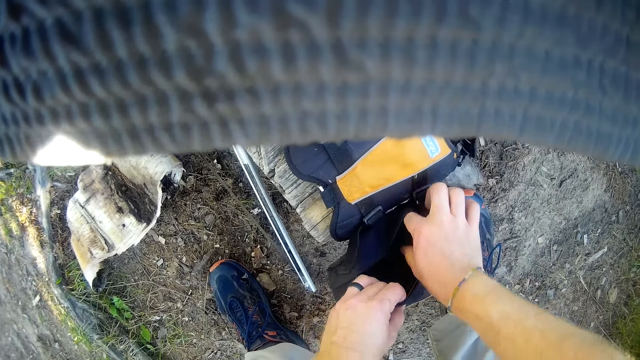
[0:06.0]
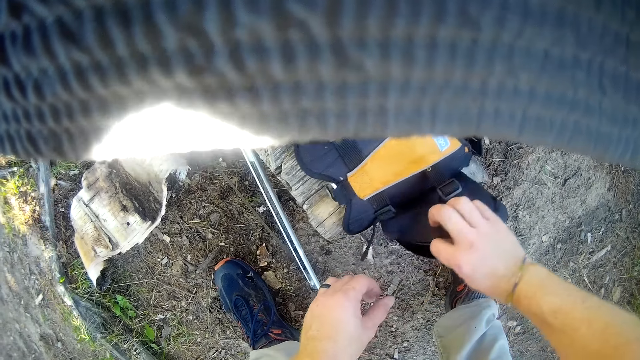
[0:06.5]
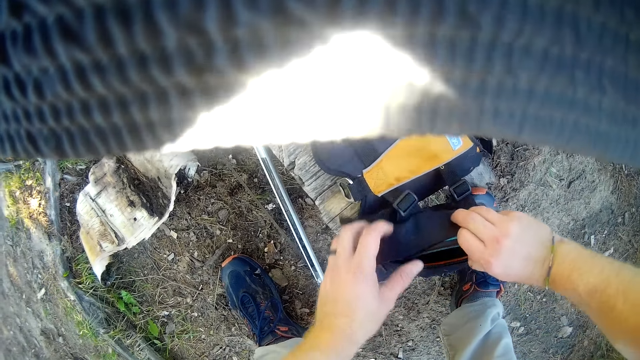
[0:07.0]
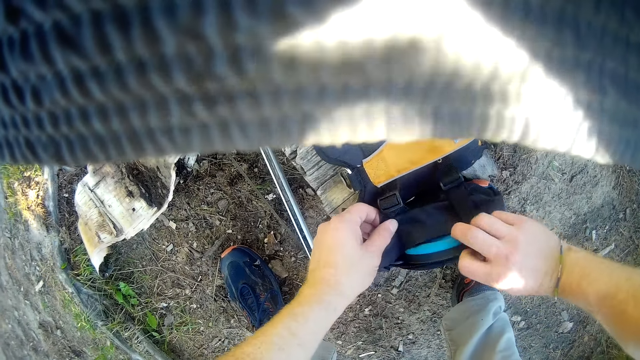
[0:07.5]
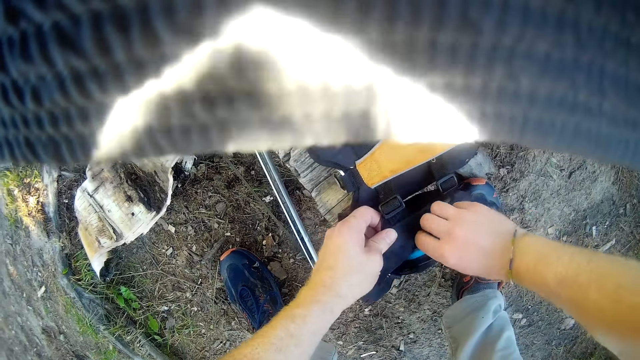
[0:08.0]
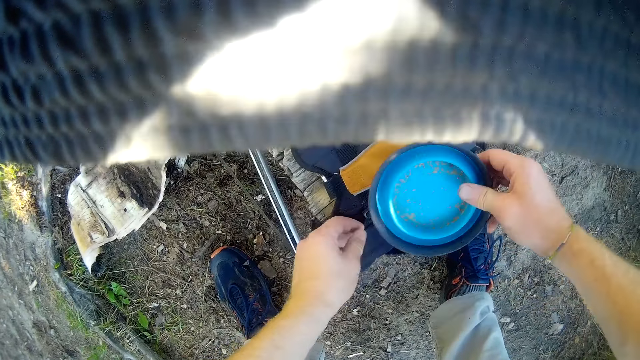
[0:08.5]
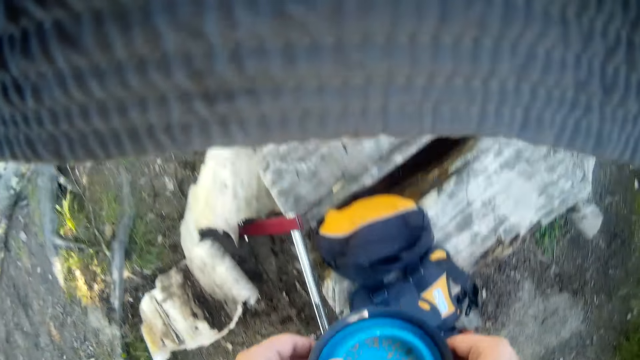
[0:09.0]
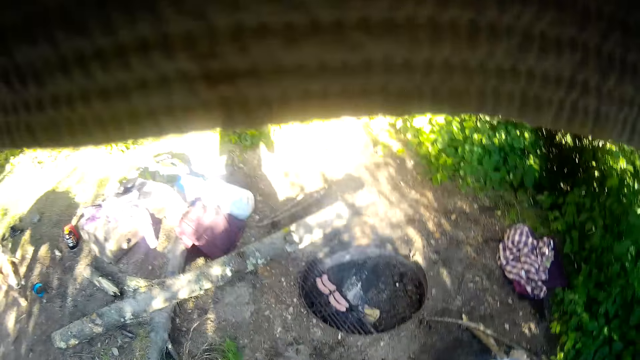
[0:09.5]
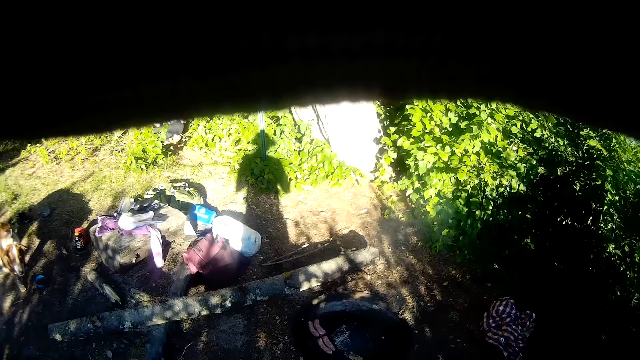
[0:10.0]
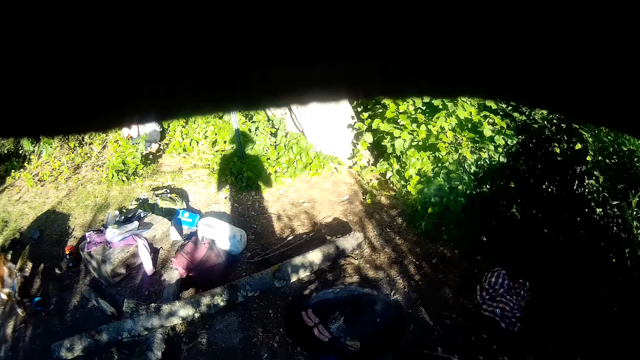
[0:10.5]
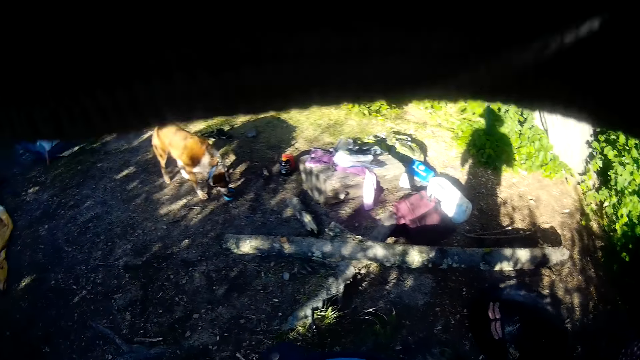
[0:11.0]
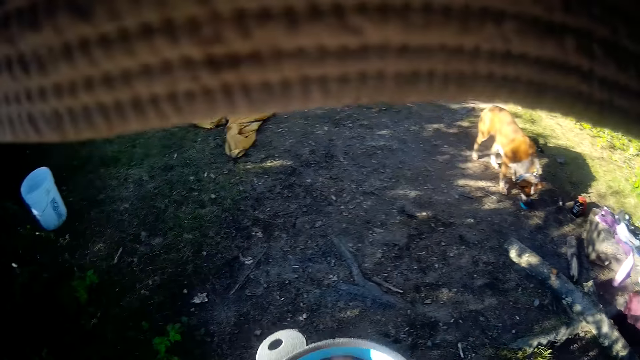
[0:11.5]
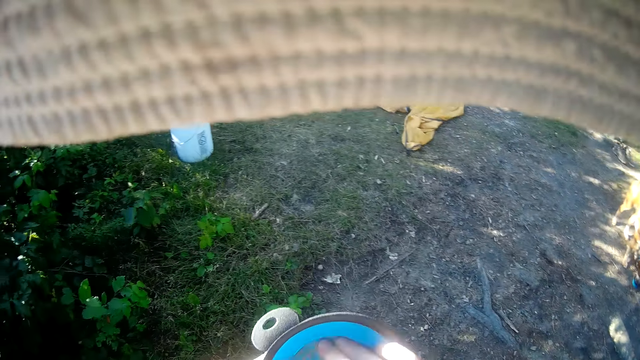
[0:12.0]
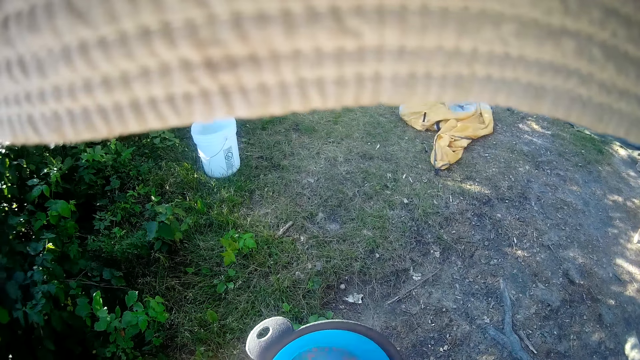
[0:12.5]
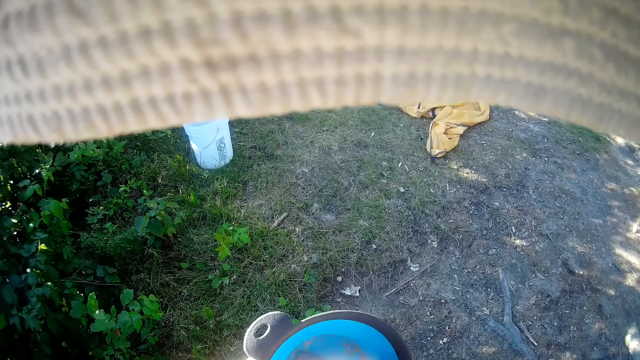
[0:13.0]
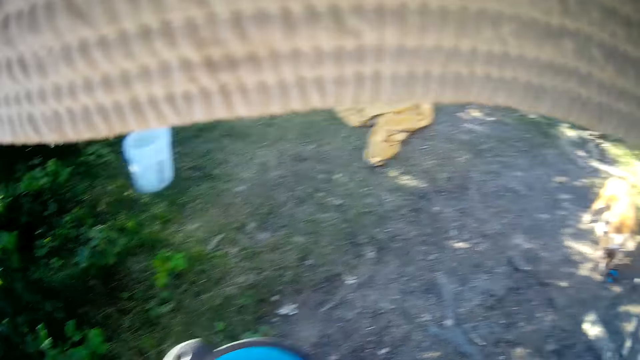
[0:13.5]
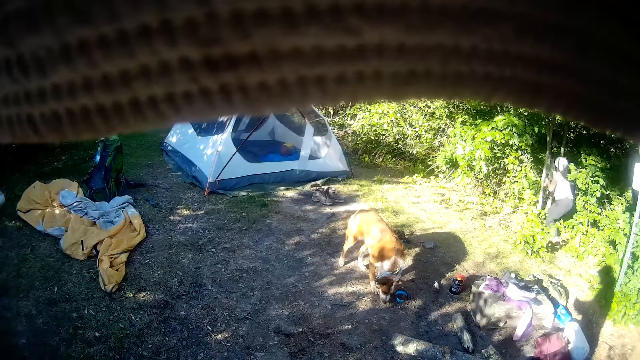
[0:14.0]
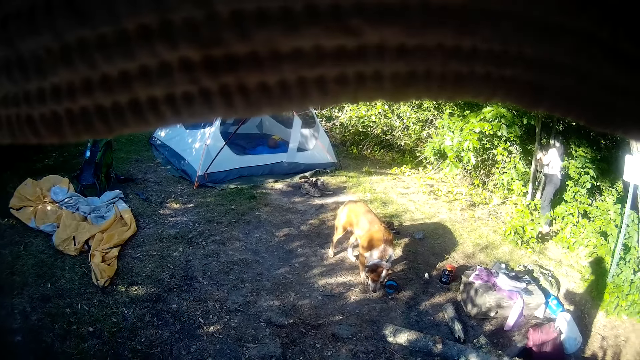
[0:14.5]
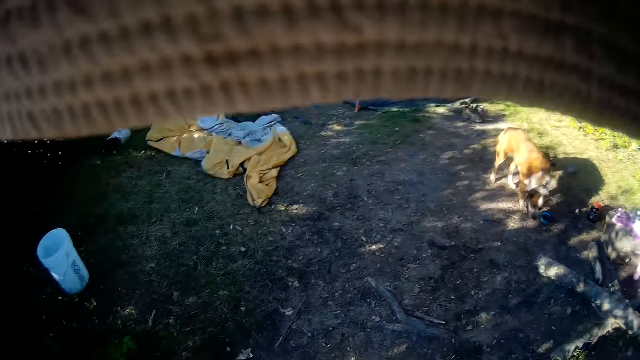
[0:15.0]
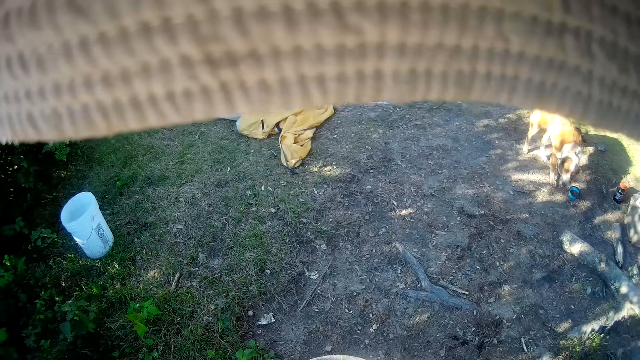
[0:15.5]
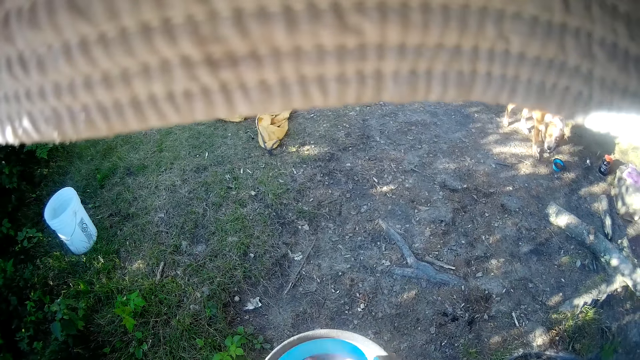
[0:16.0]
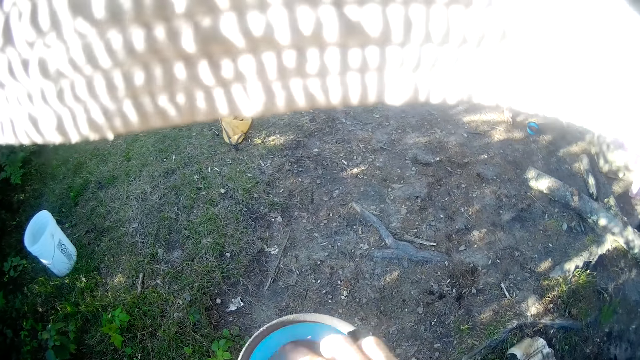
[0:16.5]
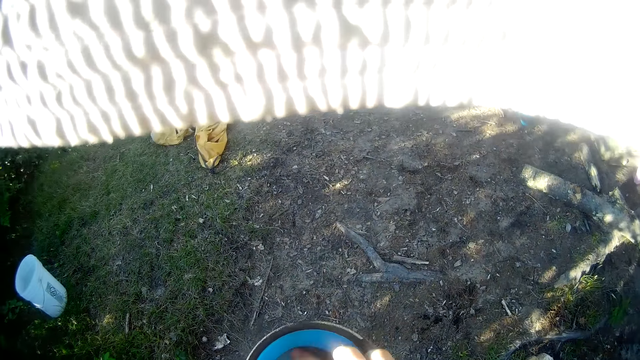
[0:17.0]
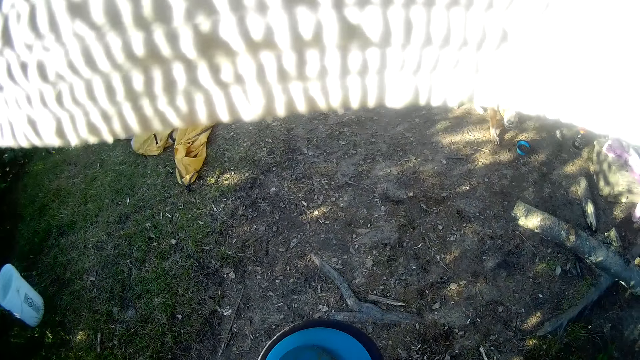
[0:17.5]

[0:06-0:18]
The camera wearer takes out a plate from the bag with his right hand. He holds the plate with both hands. He looks around the compound. He rubs something. He looks at a woman.

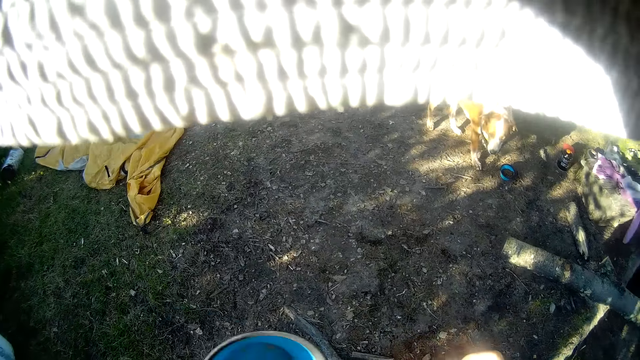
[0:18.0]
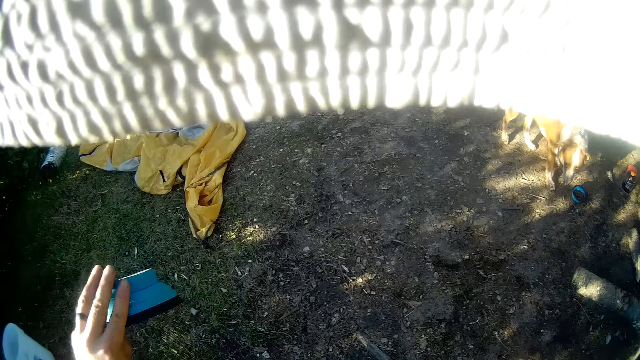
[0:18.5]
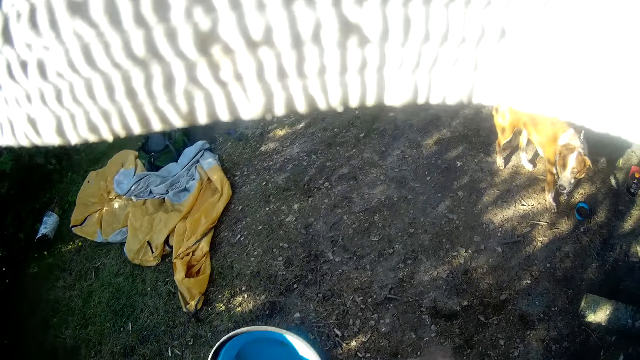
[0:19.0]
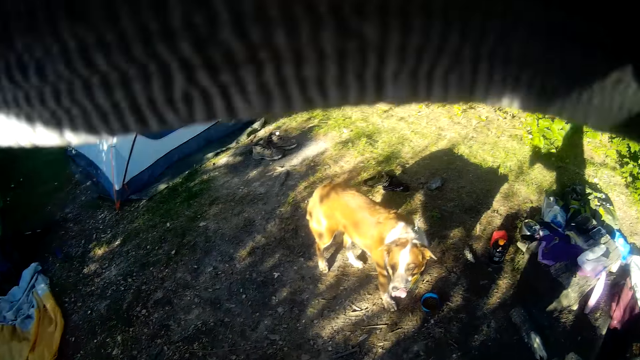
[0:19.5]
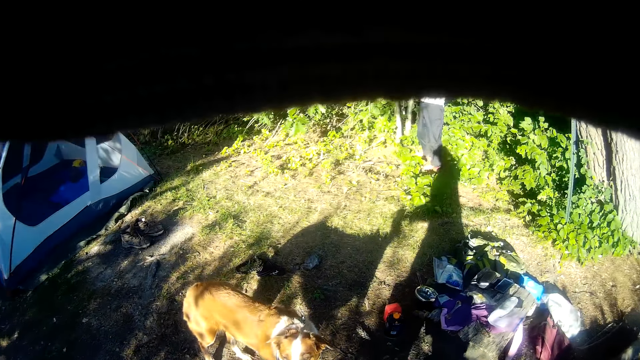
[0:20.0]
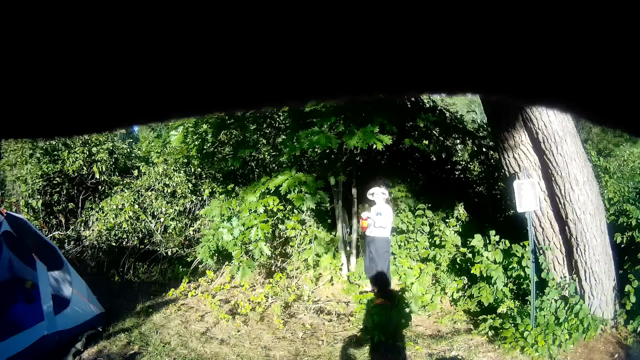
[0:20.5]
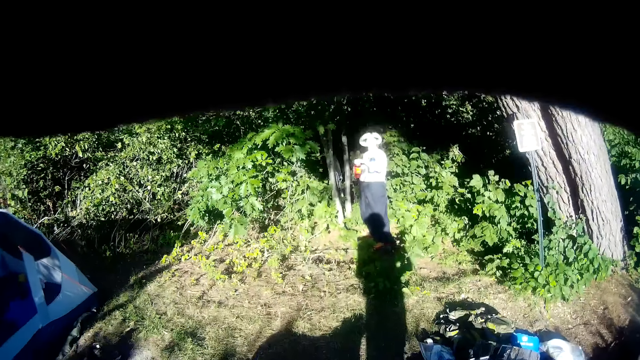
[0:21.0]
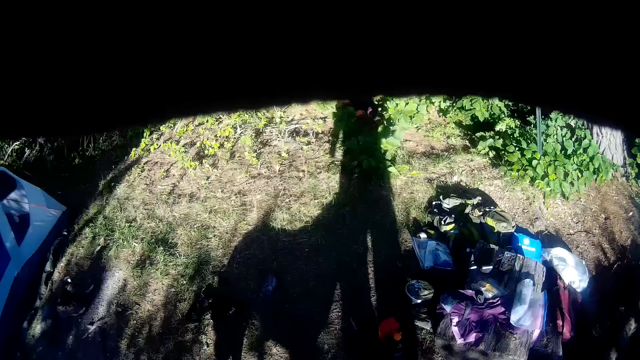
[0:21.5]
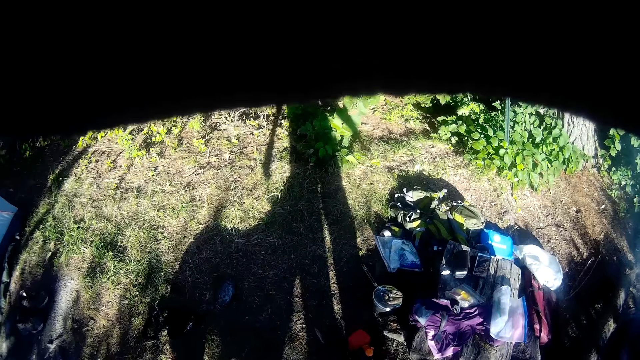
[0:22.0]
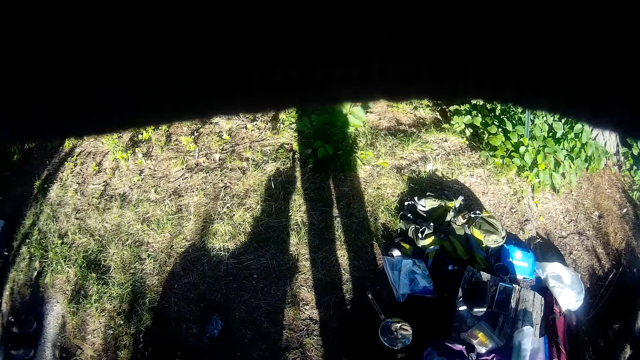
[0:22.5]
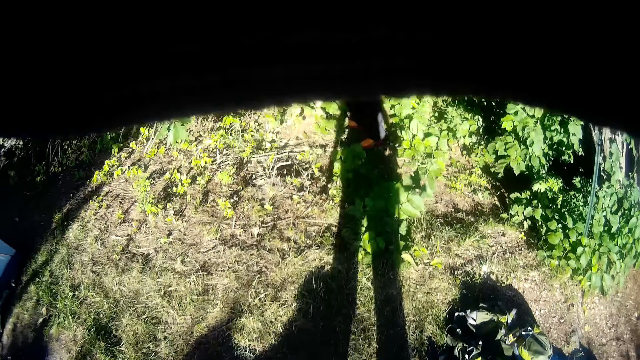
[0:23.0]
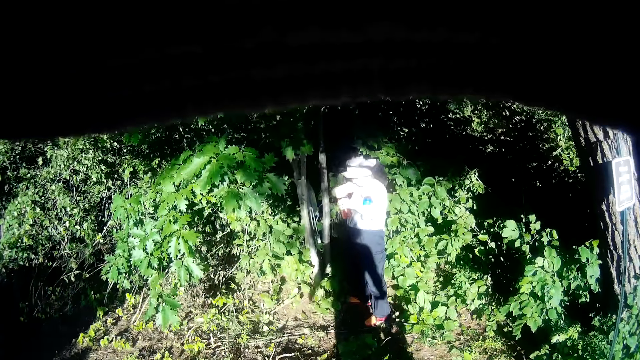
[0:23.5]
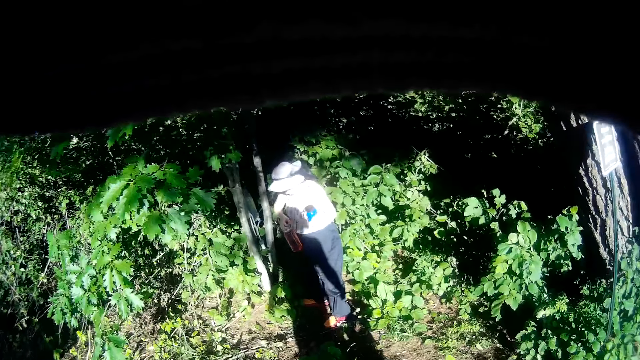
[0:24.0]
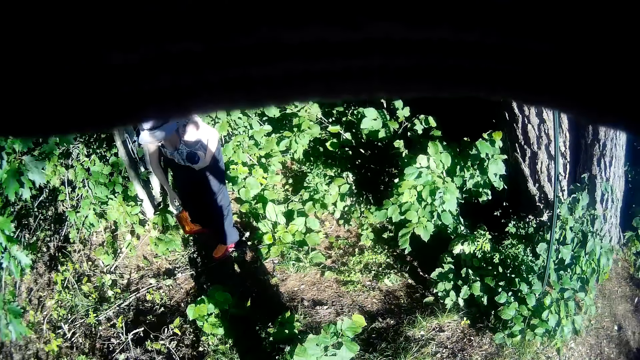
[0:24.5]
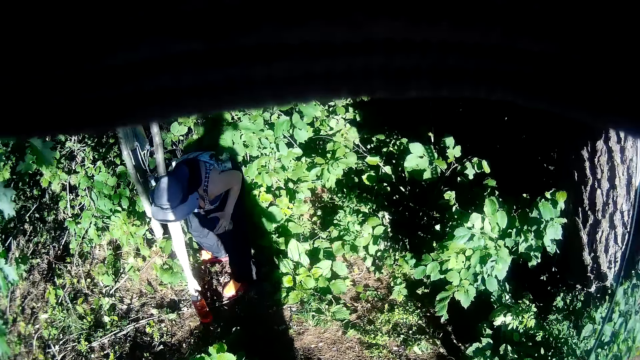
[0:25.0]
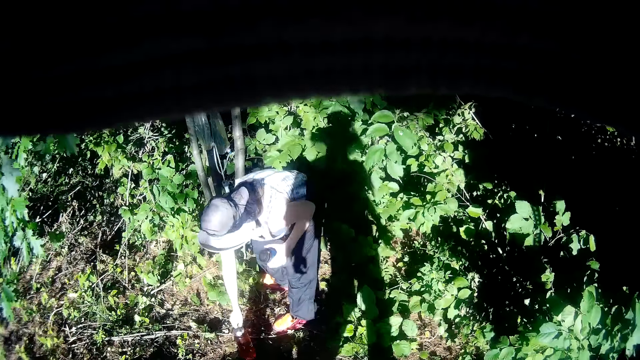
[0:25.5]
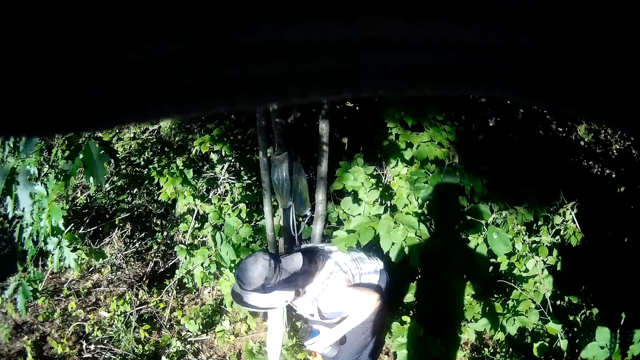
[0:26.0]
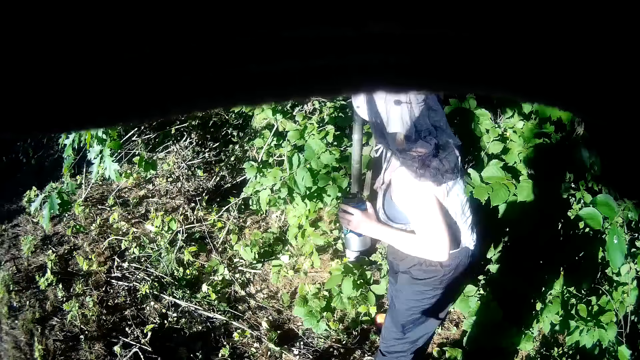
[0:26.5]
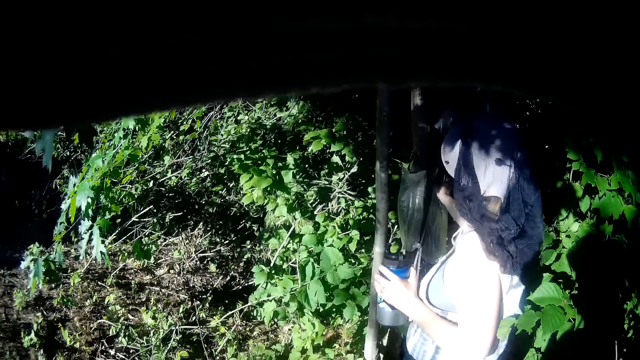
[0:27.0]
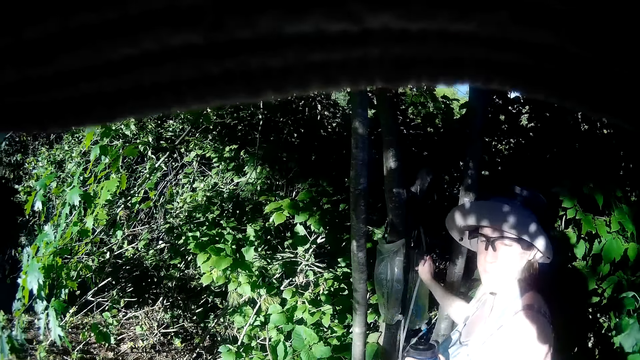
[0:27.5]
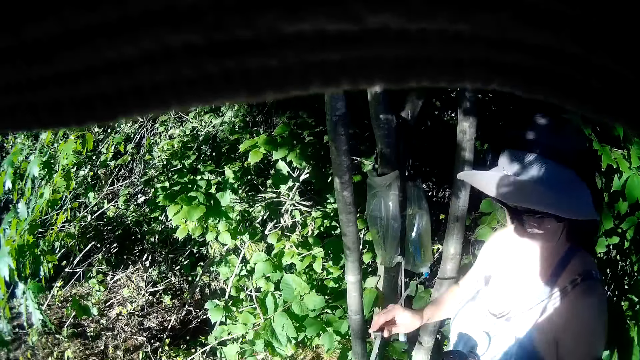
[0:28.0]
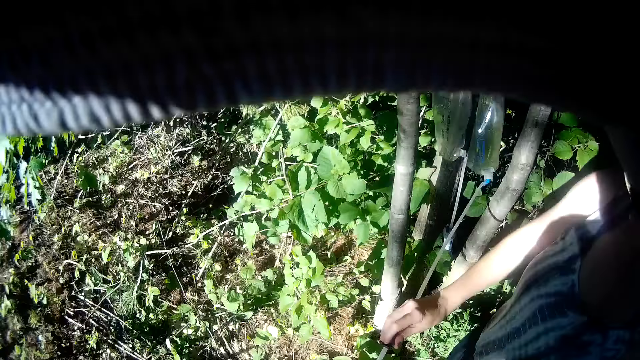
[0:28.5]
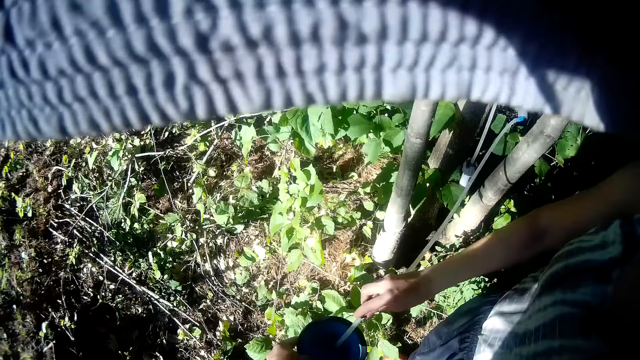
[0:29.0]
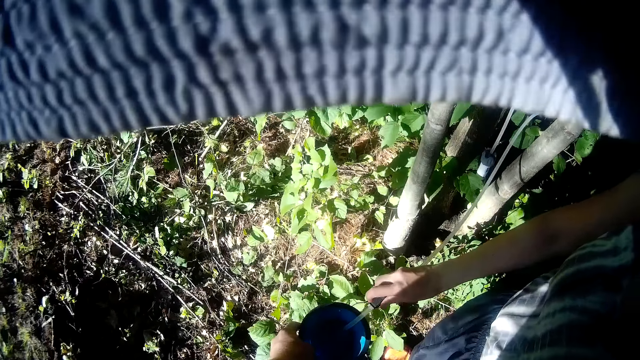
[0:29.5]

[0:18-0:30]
The camera wearer walks around the compound. They converse with a man. A woman puts a pipe into the plate.
